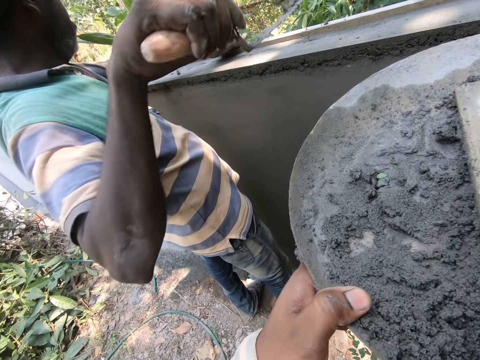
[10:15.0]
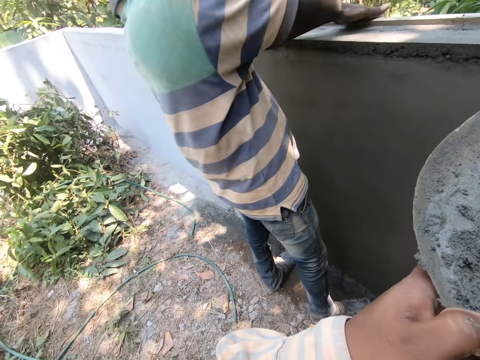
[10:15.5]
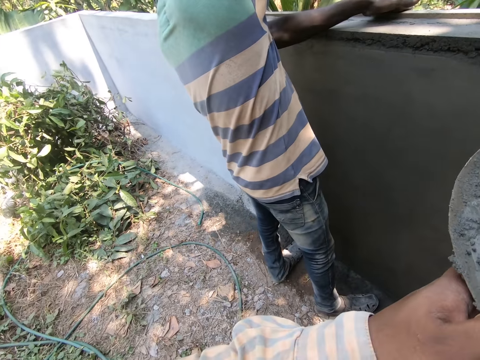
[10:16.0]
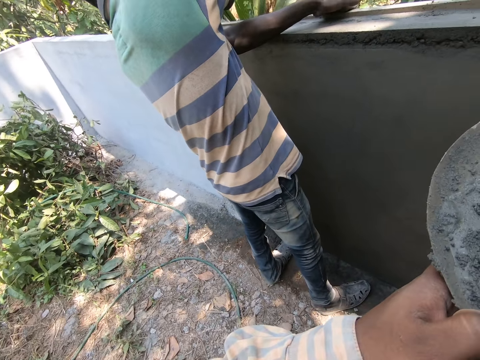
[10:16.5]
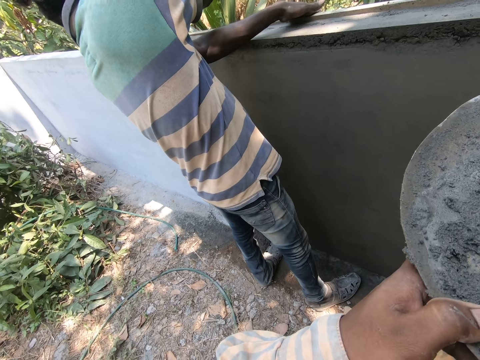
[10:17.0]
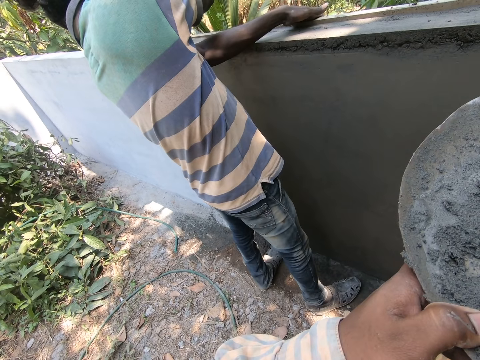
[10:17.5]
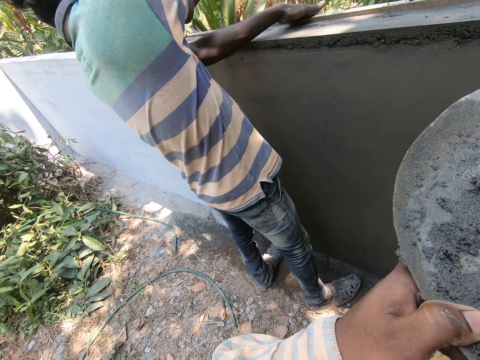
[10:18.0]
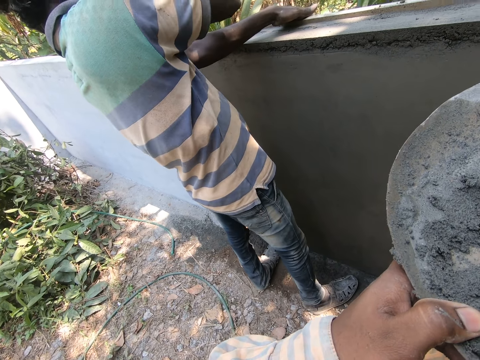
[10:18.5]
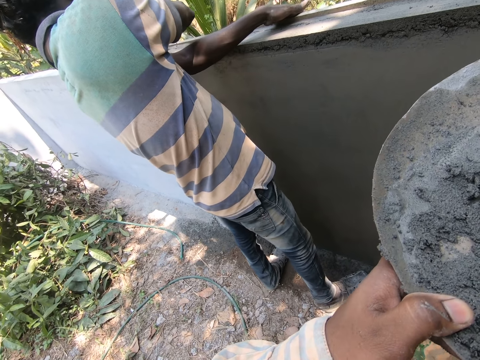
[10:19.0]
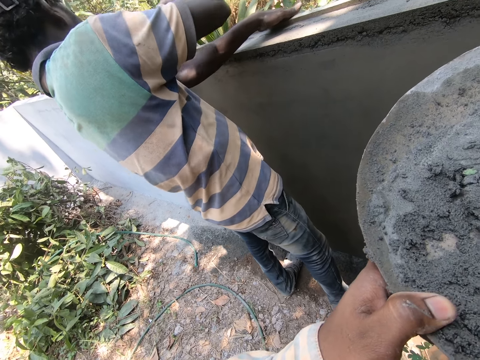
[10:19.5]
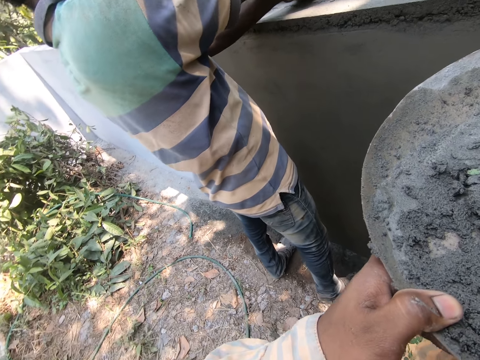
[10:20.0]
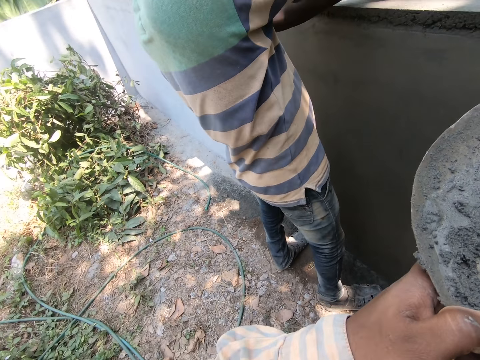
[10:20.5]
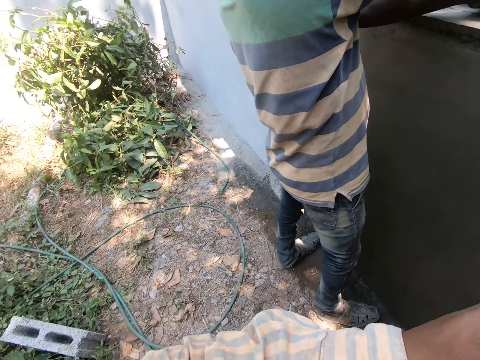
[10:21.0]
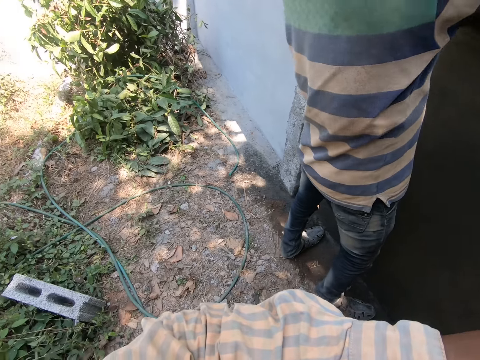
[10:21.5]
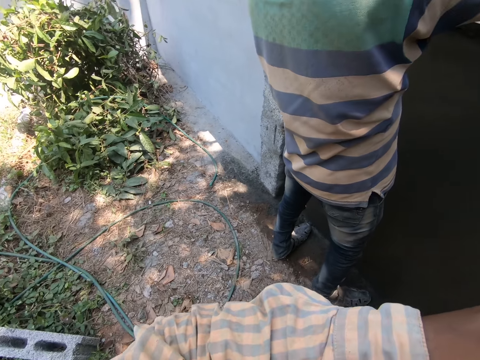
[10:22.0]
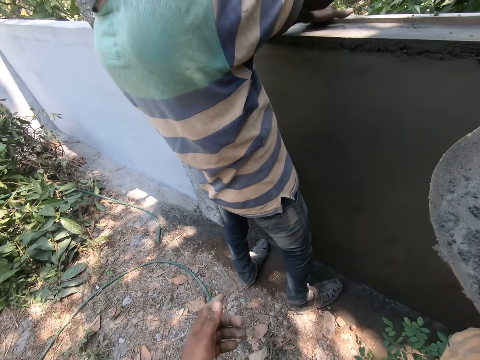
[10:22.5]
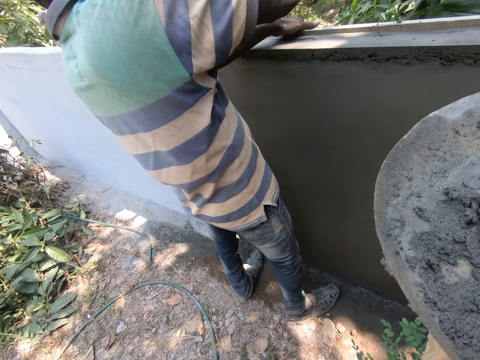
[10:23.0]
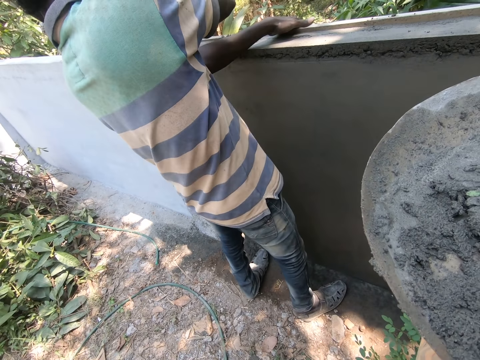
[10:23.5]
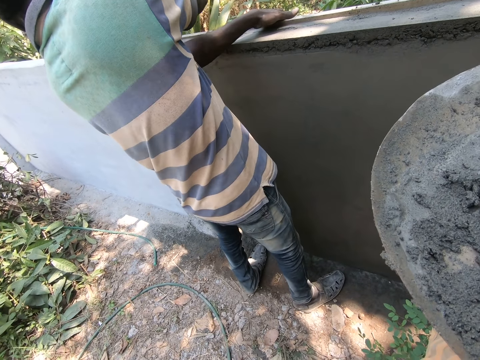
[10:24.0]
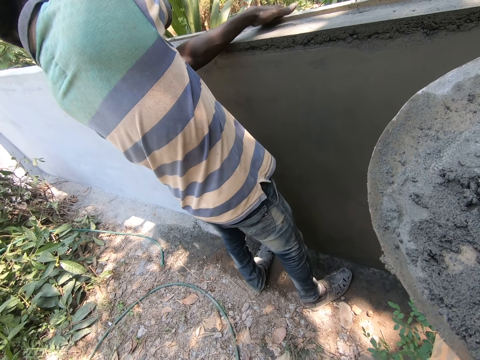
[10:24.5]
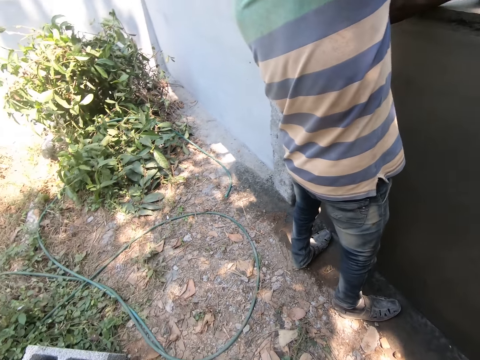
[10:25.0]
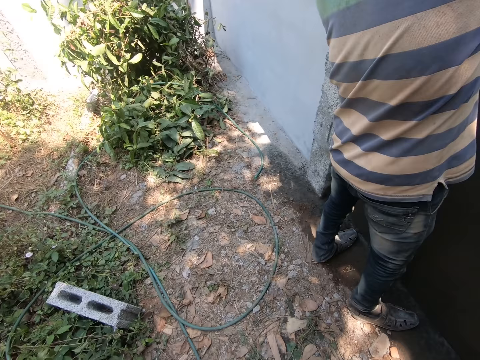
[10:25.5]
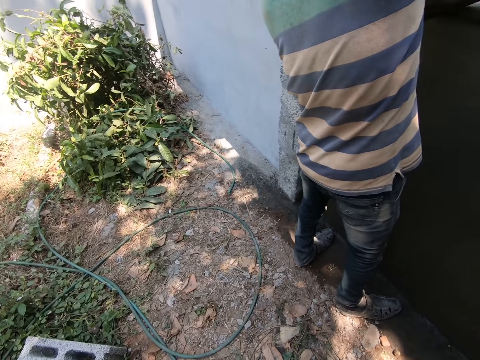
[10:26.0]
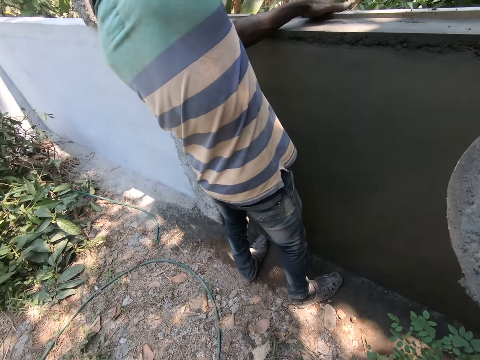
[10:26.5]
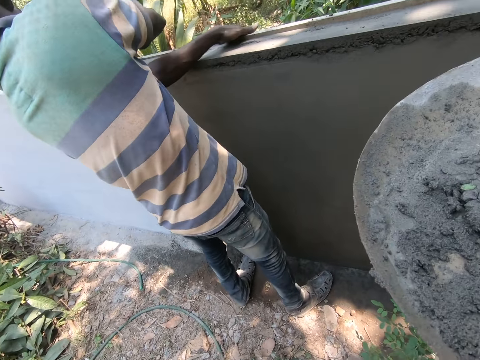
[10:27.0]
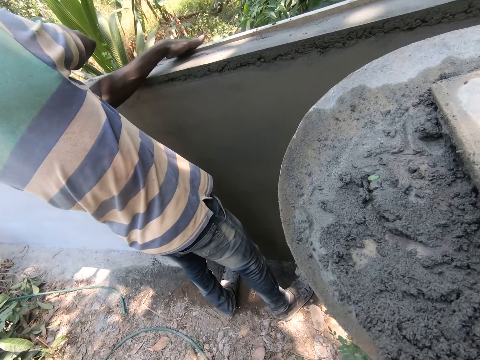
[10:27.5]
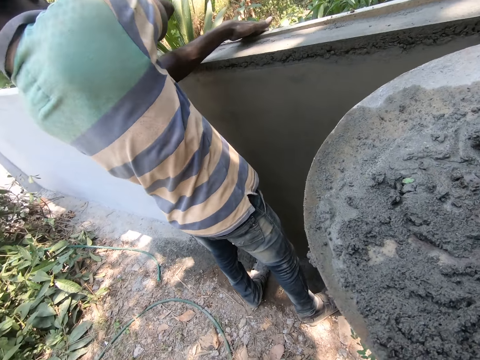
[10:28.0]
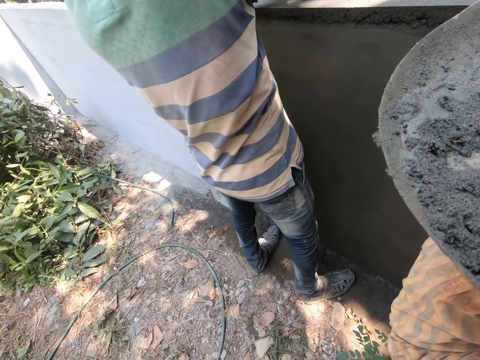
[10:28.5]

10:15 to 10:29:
A man scoops the concrete with the trowel. The man spreads the concrete with the trowel. The camera wearer holds the basin with the hand. They look around.

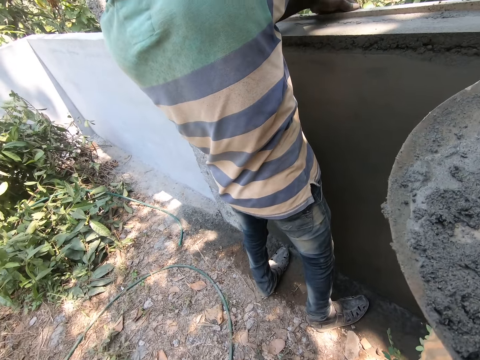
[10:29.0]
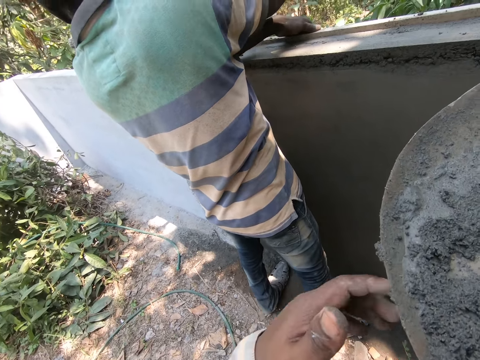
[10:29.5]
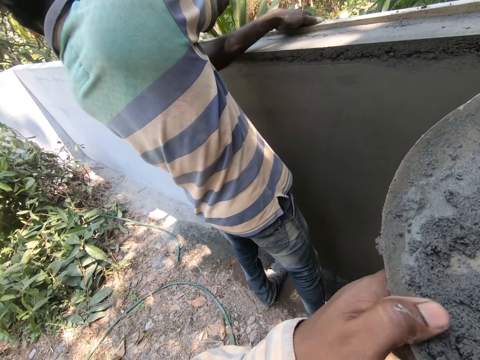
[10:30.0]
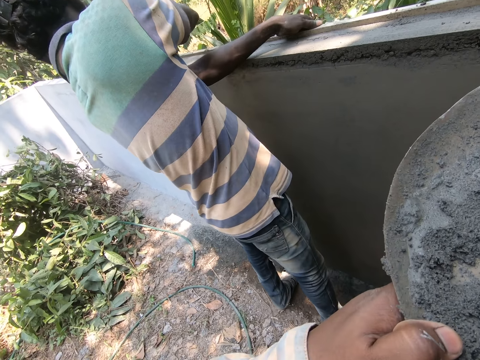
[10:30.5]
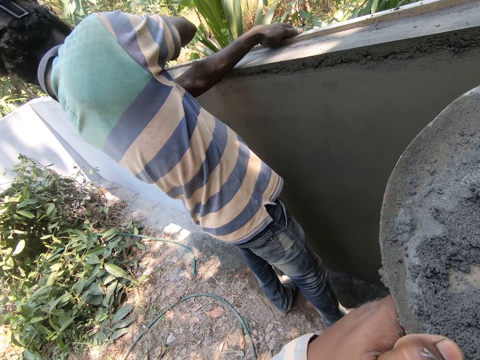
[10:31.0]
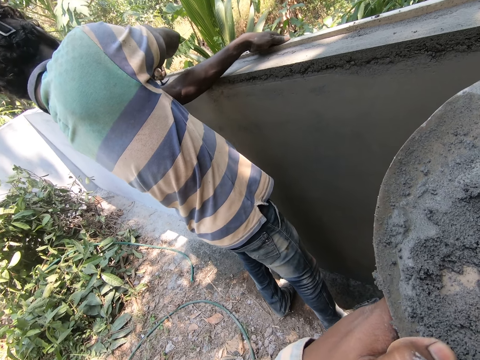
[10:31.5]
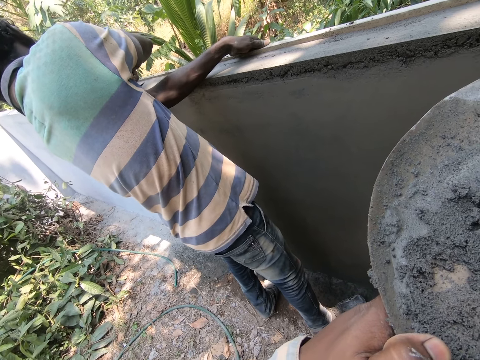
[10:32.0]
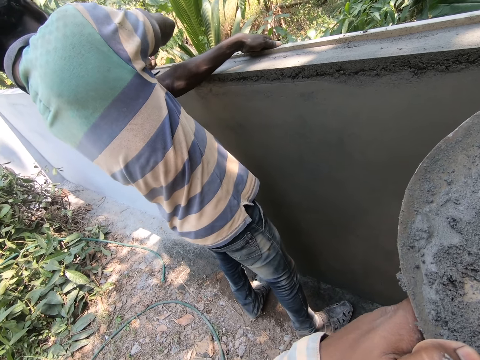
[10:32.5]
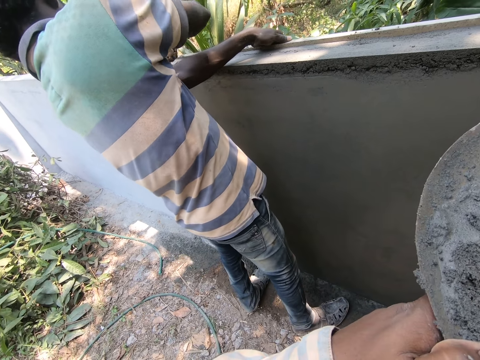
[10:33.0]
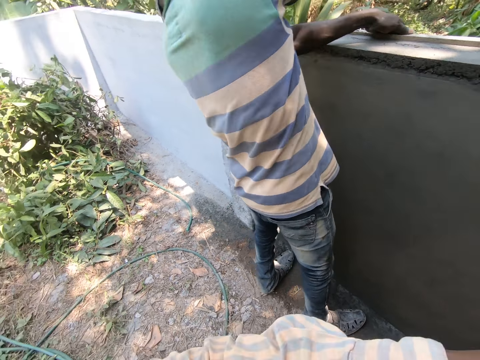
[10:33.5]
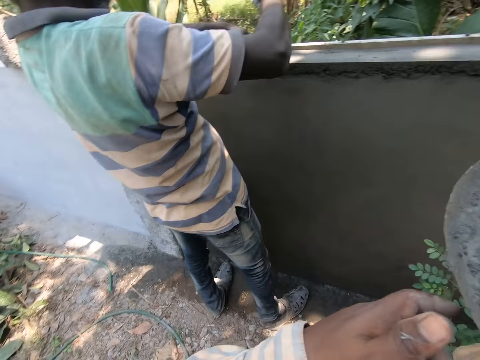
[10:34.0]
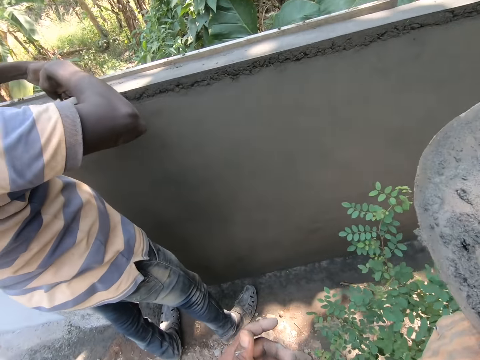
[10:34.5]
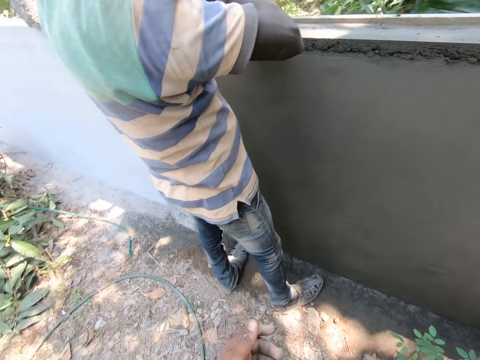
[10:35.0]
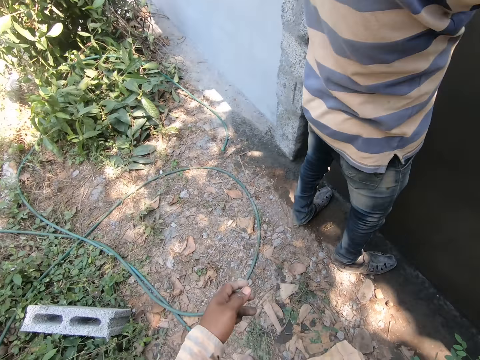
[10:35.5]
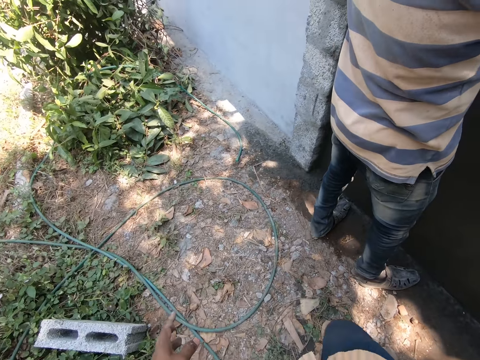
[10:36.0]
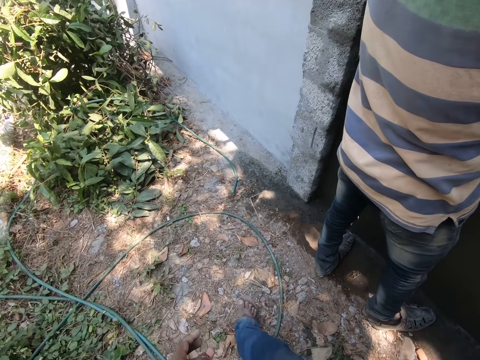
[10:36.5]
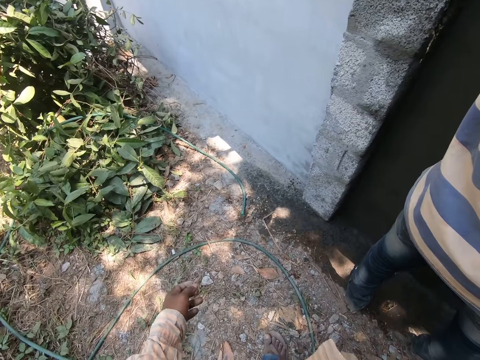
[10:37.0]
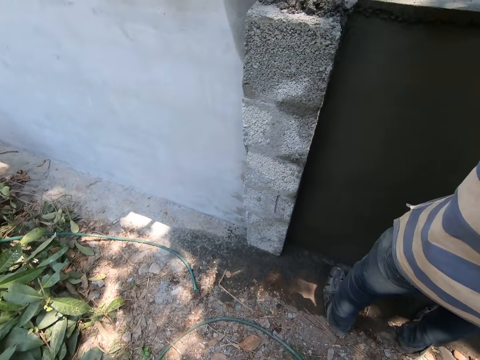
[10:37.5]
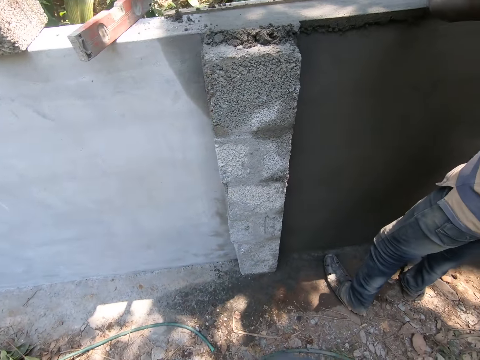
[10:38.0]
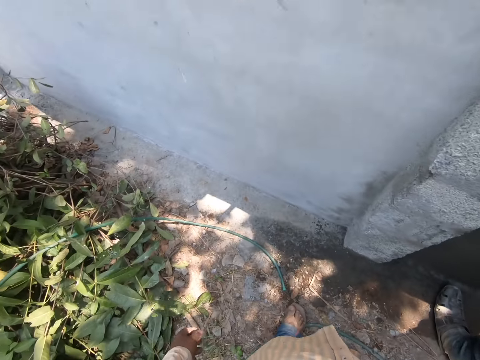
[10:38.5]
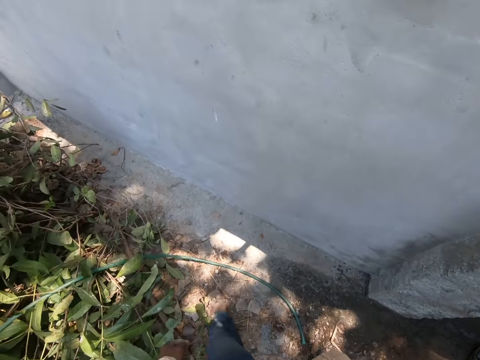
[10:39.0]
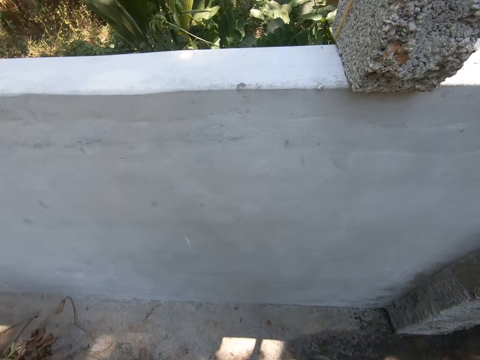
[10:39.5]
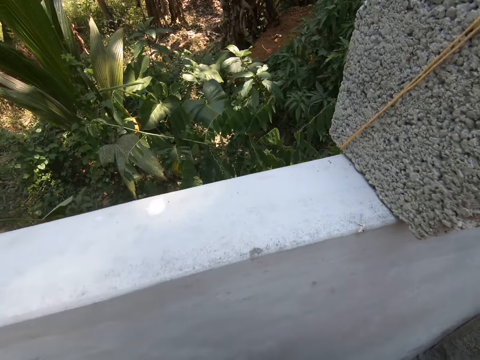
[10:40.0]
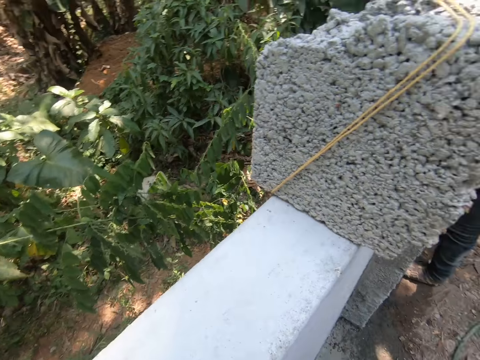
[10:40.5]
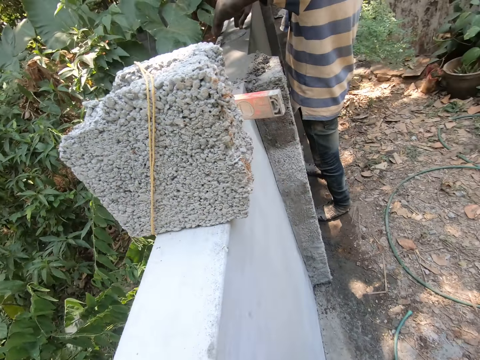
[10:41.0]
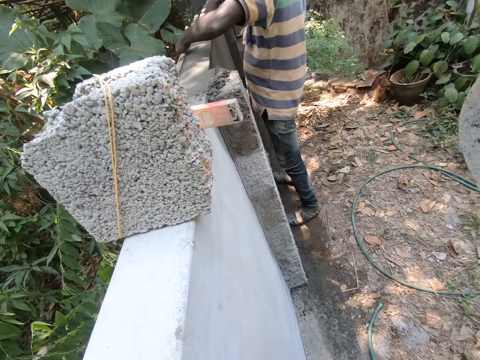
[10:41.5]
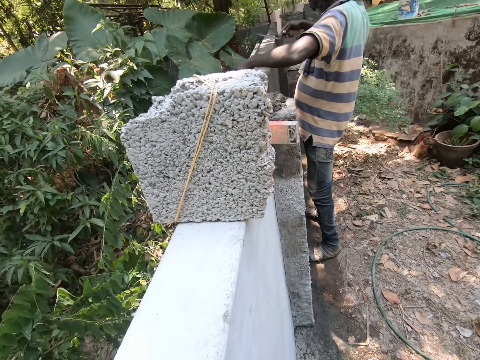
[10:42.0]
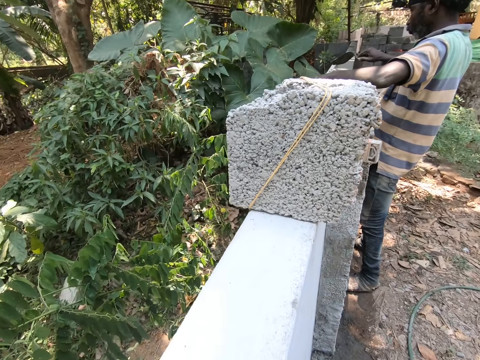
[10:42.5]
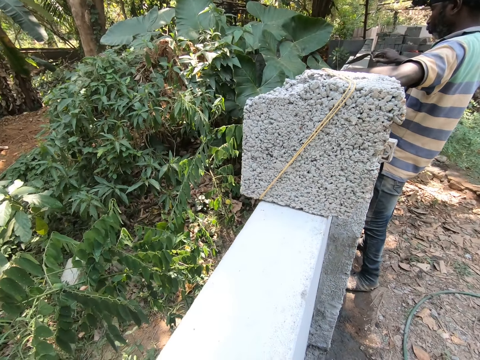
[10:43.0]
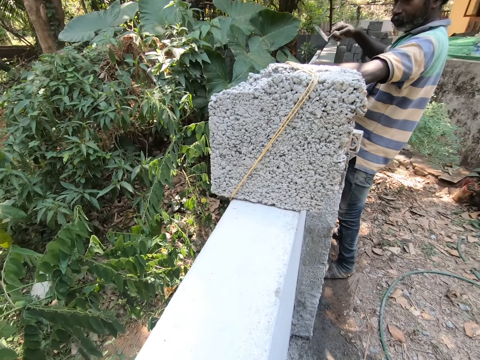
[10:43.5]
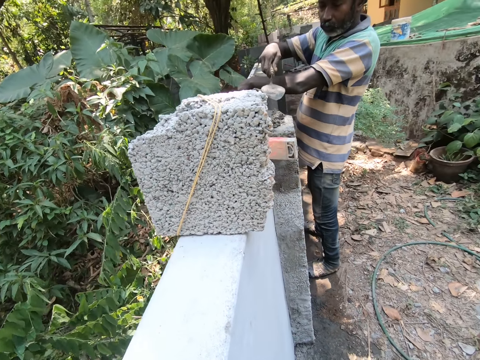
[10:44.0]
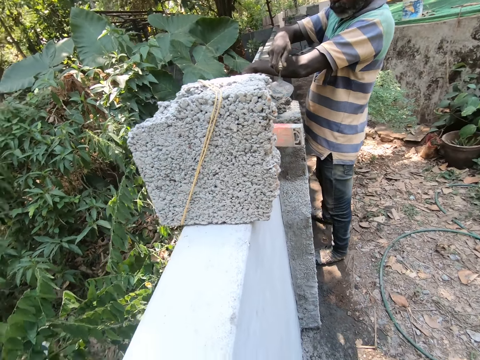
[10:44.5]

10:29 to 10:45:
The camera wearer holds the basin with both hands. A man applies concrete with a trowel. The camera wearer looks around and points a finger. They walk behind the man in the construction site. They look around.
